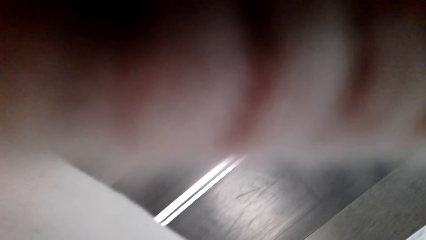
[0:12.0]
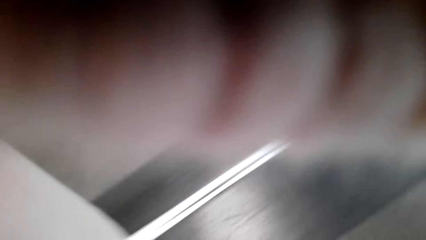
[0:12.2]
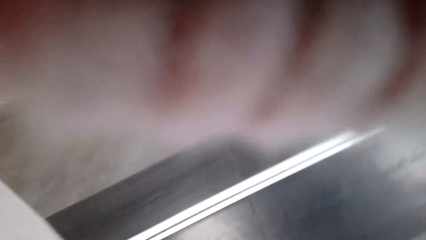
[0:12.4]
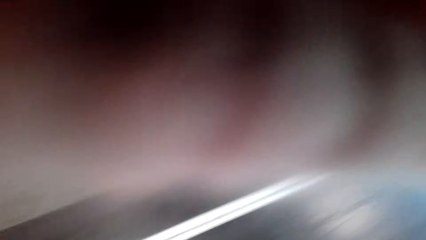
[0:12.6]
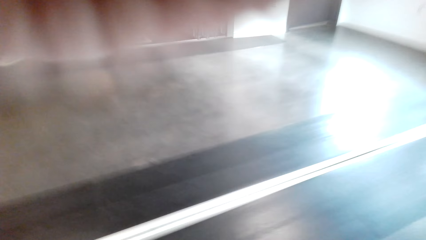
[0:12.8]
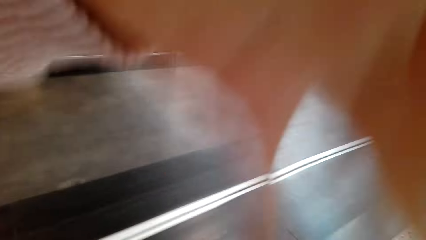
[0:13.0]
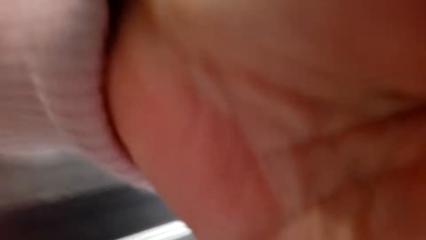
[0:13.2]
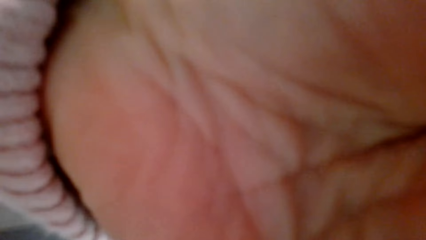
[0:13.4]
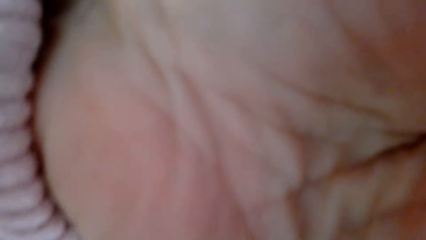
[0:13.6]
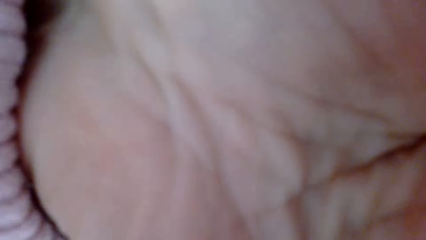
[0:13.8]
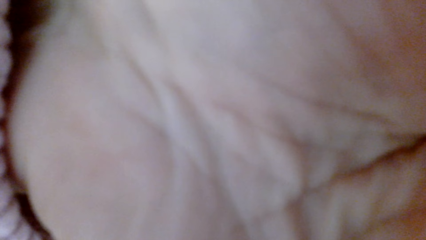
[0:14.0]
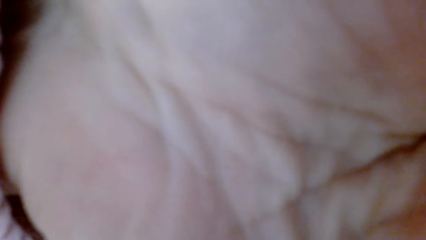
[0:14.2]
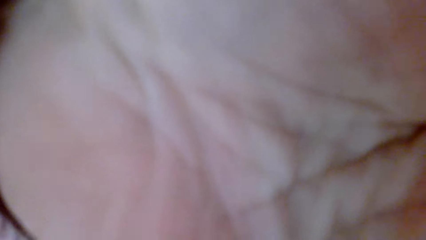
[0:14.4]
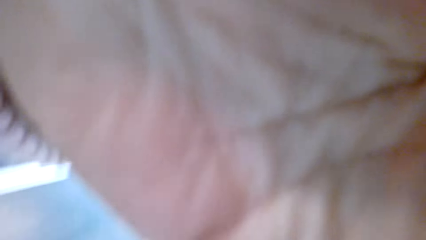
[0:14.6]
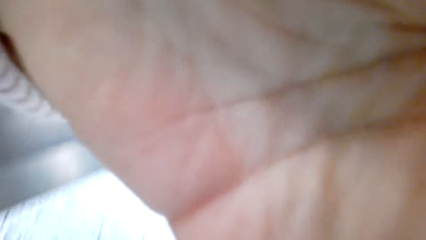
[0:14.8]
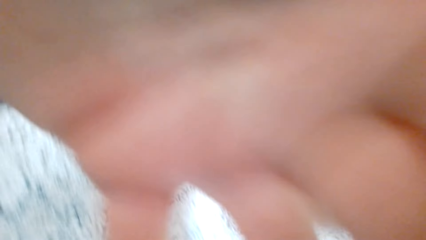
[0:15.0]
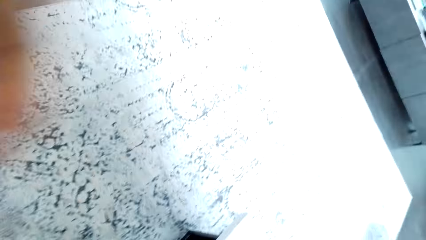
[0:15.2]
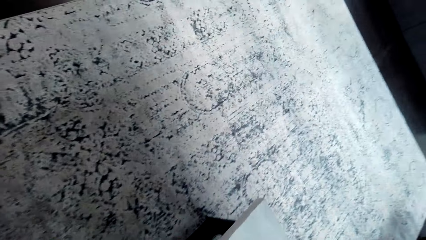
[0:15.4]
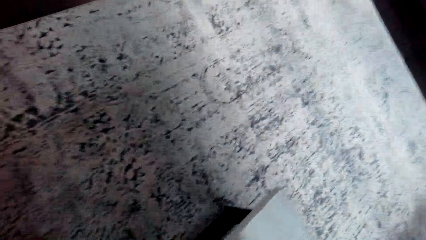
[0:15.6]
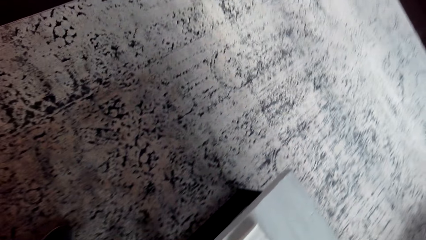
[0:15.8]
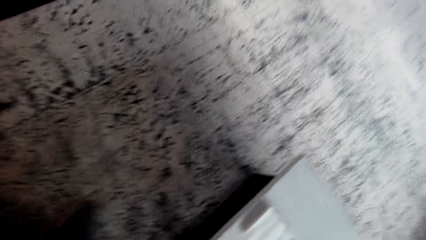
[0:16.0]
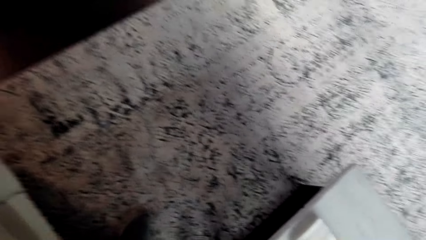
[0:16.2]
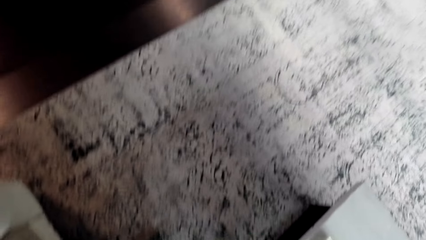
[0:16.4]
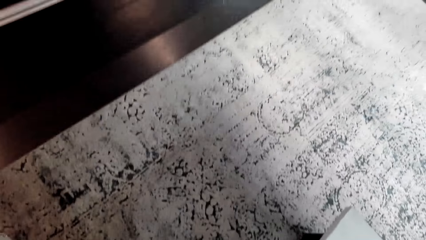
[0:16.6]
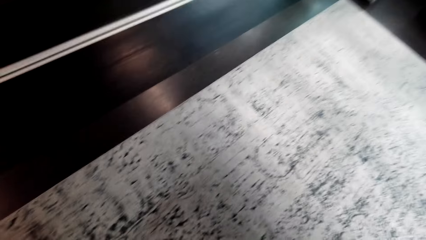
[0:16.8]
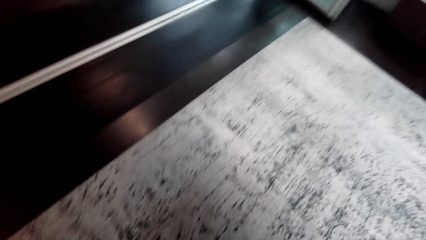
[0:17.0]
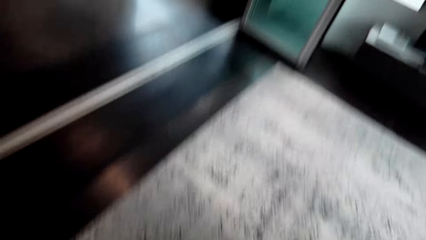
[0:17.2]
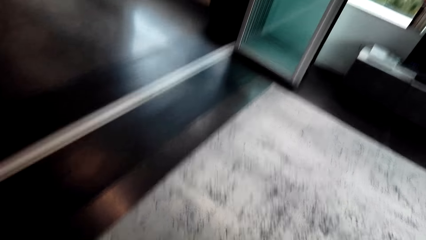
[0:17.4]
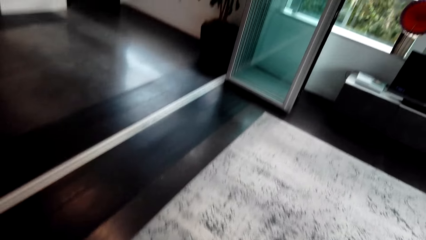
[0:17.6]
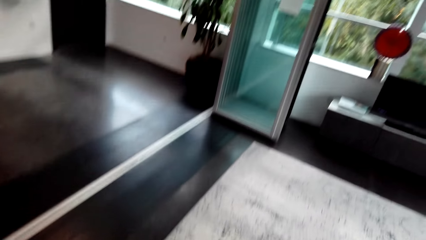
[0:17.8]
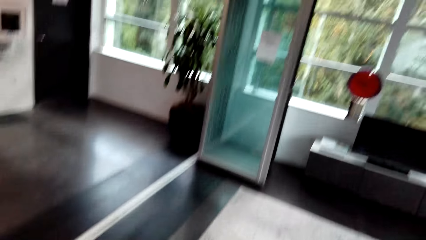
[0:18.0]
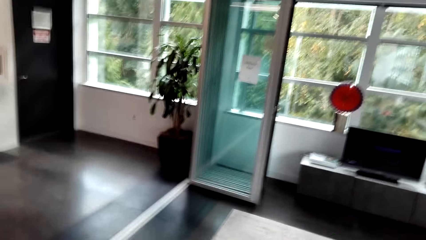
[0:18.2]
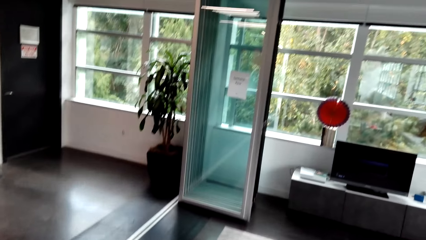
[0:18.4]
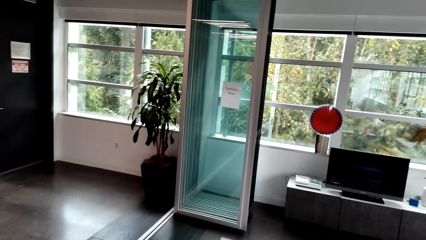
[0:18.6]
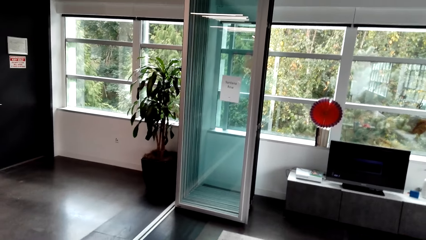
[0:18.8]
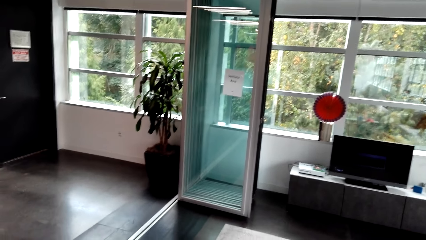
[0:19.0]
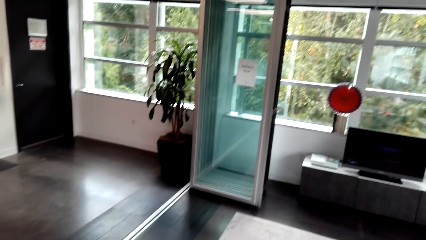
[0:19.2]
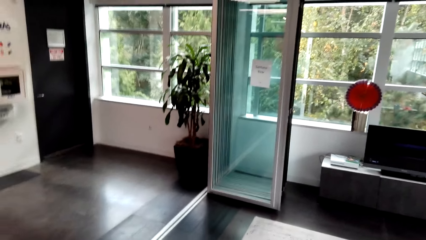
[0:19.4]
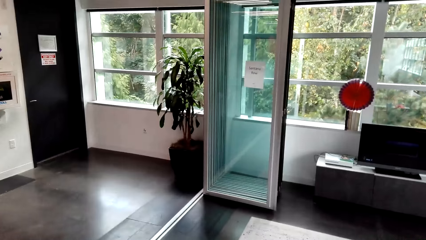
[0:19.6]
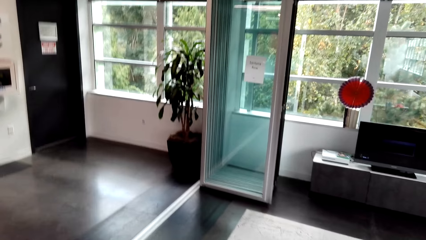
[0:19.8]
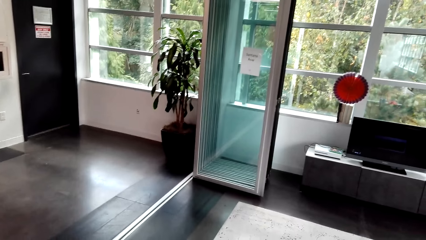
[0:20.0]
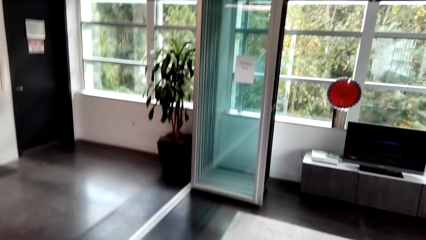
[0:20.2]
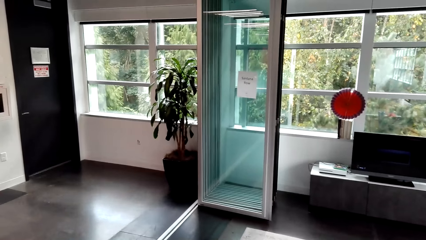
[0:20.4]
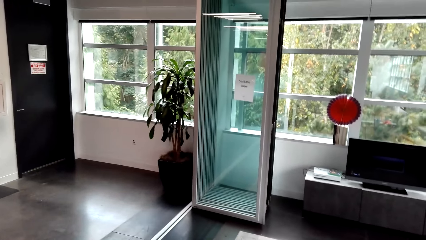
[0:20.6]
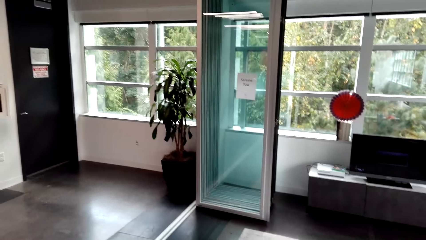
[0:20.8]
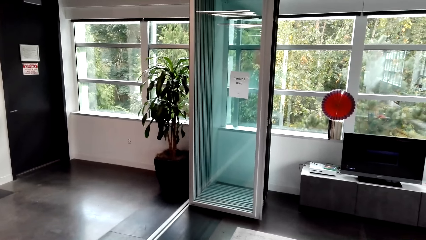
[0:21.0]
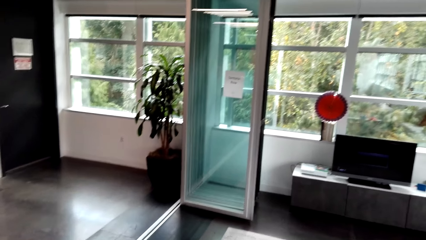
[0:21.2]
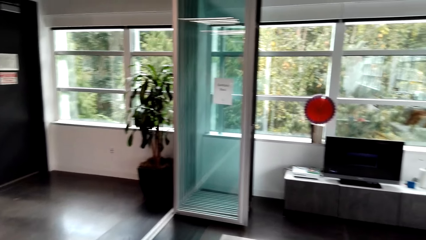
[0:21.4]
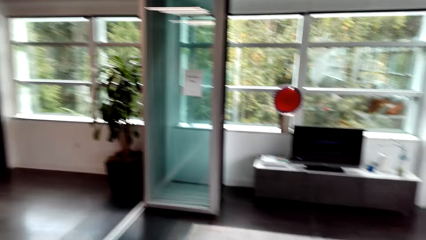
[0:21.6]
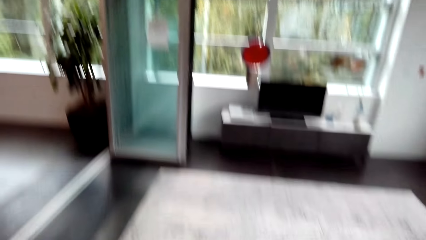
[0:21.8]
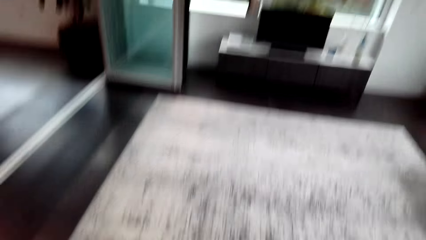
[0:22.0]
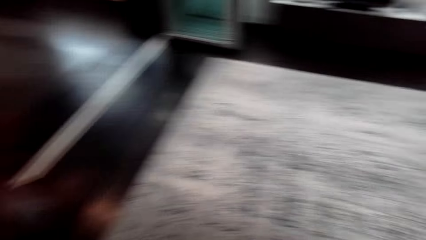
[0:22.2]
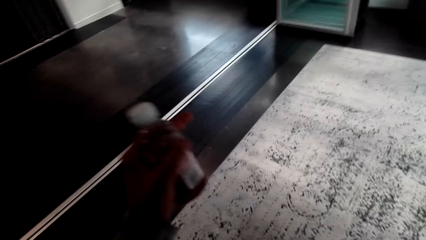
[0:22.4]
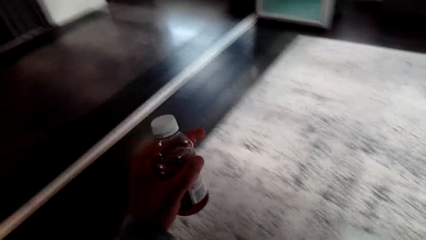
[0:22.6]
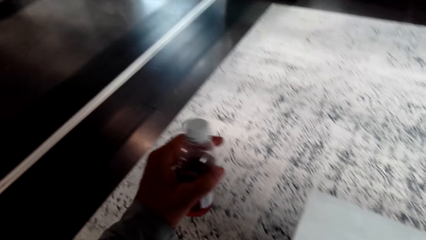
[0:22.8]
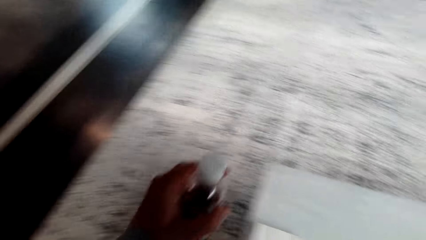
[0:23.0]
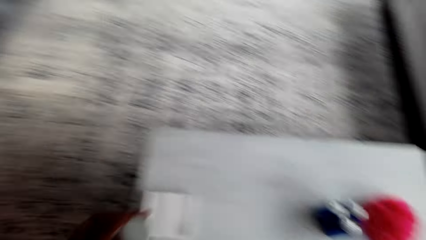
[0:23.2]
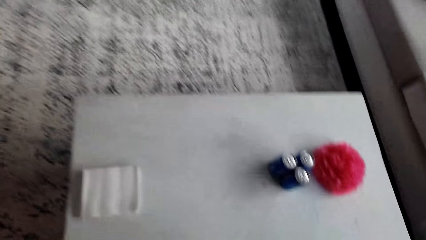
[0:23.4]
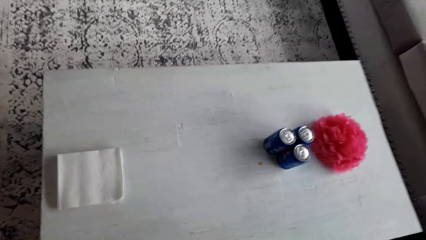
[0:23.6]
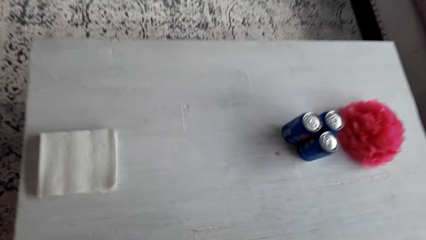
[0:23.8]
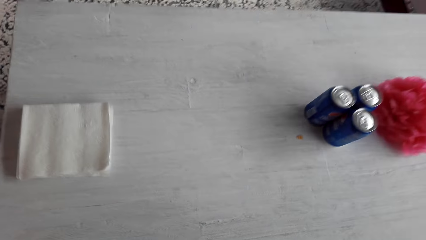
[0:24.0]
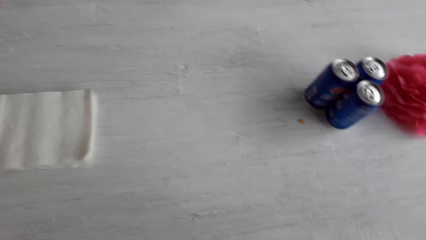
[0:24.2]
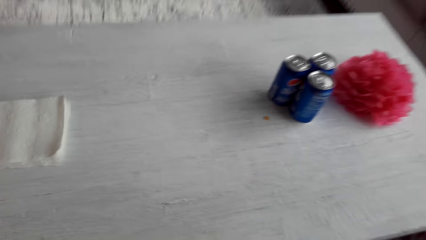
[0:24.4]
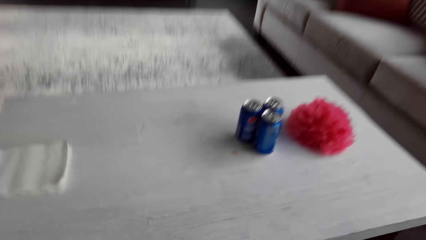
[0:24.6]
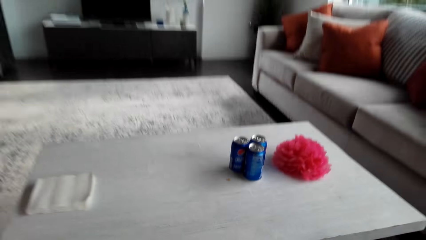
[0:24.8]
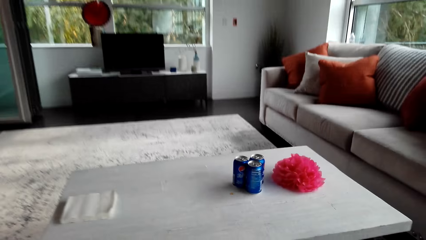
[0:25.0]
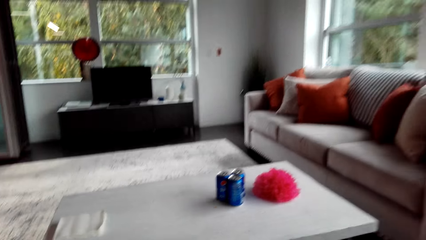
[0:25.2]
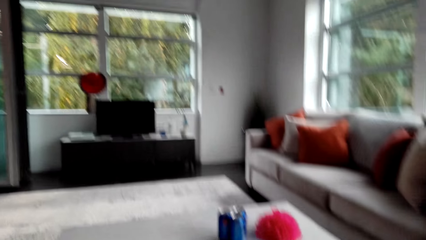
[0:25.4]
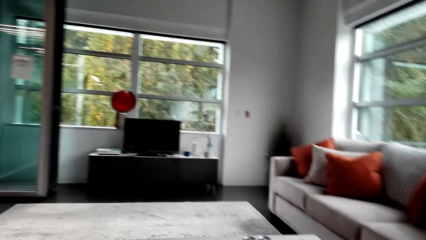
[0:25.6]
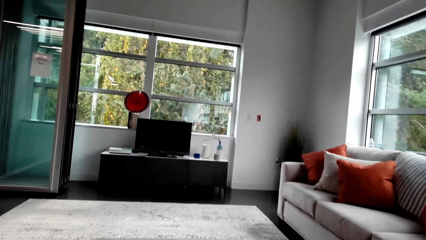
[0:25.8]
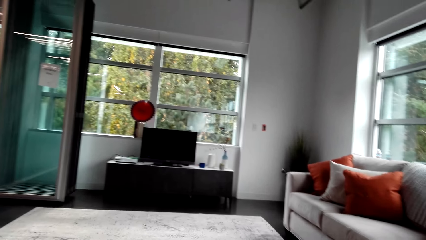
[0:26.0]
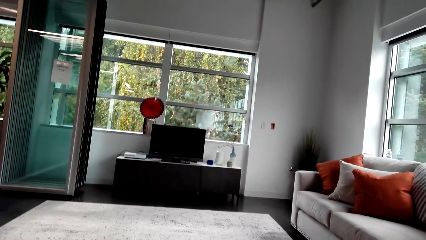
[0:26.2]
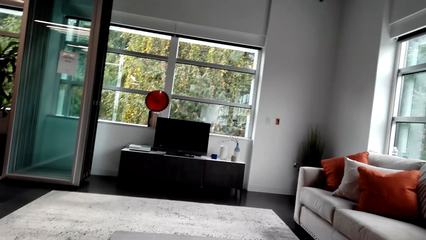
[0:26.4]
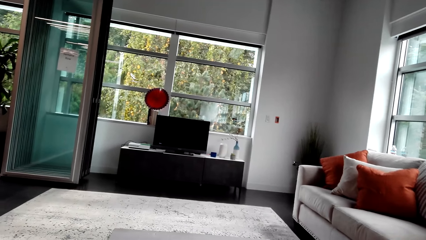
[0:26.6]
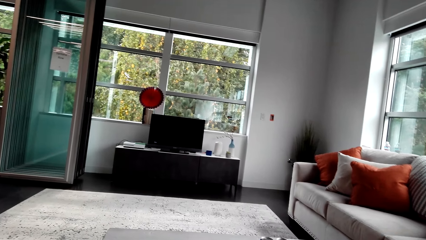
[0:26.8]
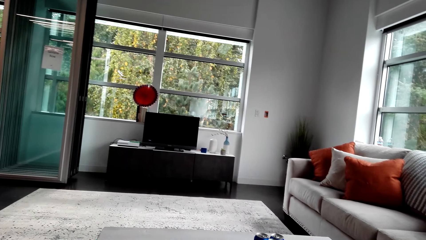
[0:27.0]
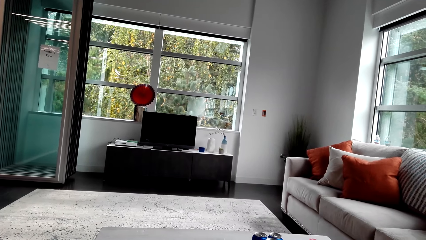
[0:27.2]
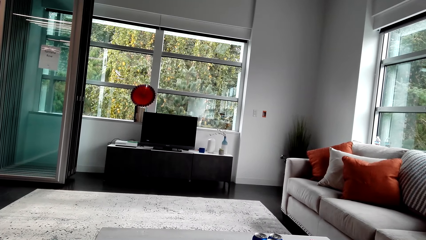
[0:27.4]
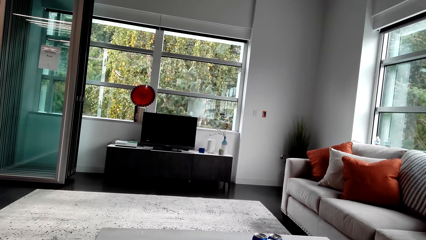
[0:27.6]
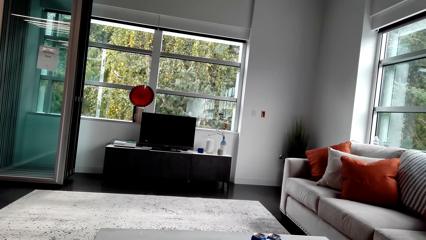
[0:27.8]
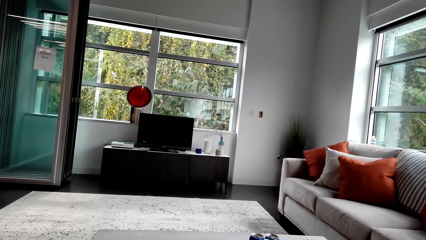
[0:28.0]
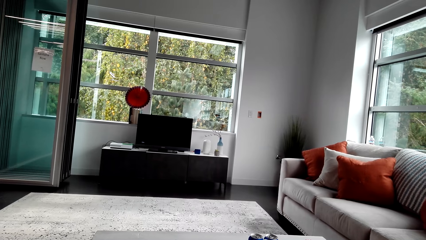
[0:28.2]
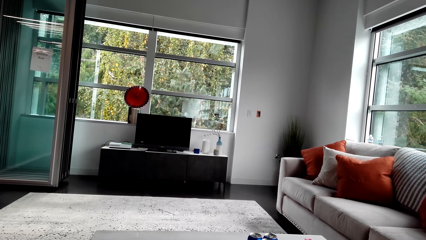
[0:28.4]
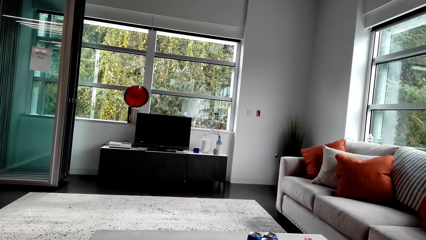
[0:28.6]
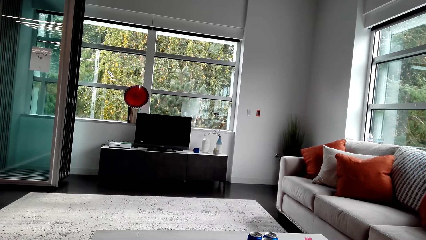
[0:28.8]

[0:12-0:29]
The camera wearer raises a hand up. They watch the background. They move an arm. They sit down.
